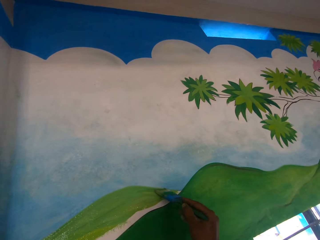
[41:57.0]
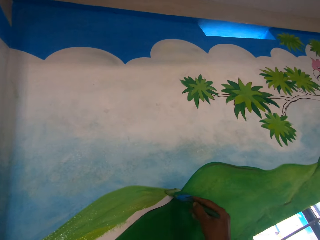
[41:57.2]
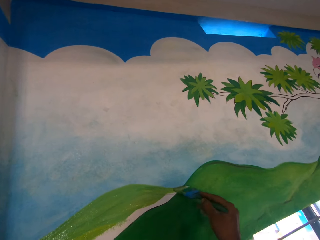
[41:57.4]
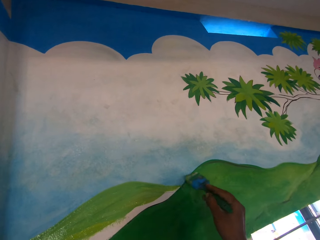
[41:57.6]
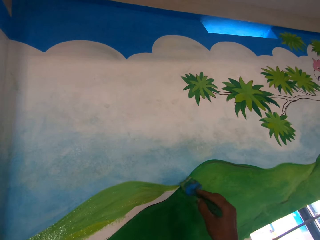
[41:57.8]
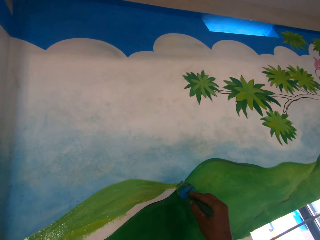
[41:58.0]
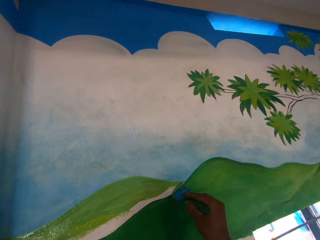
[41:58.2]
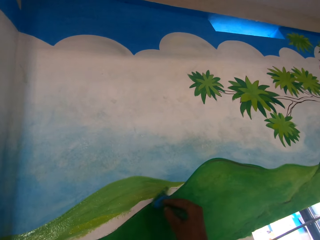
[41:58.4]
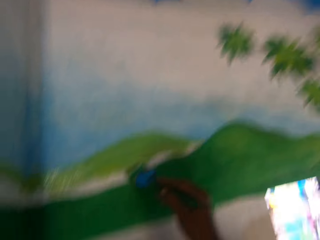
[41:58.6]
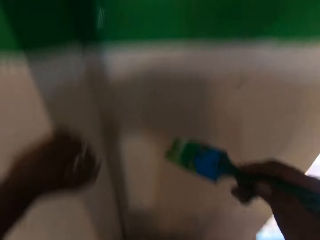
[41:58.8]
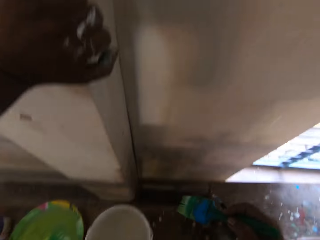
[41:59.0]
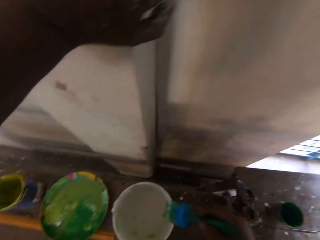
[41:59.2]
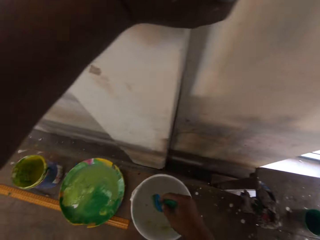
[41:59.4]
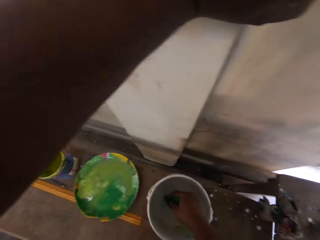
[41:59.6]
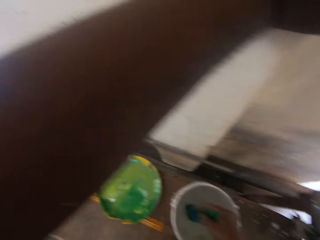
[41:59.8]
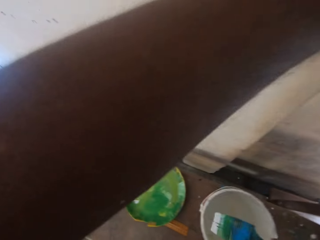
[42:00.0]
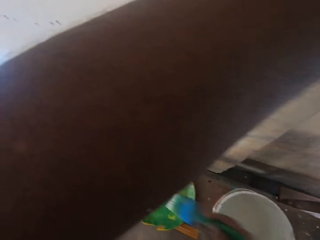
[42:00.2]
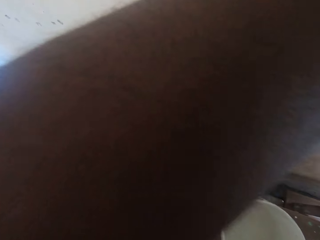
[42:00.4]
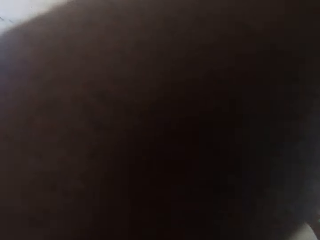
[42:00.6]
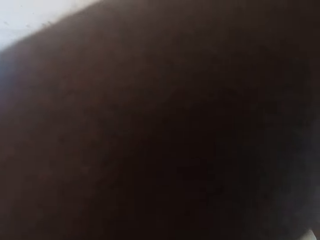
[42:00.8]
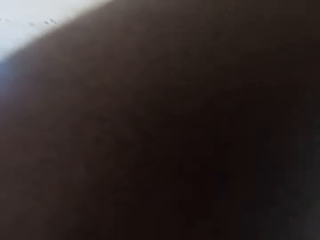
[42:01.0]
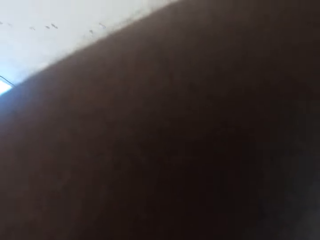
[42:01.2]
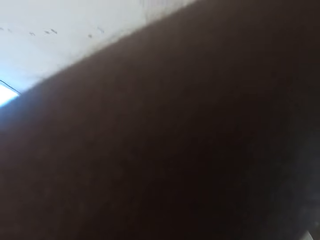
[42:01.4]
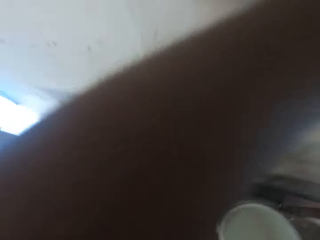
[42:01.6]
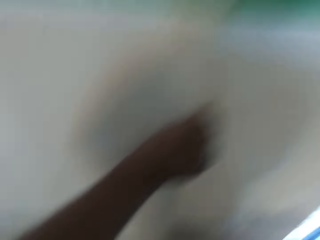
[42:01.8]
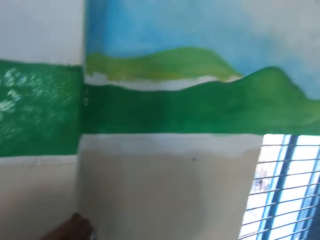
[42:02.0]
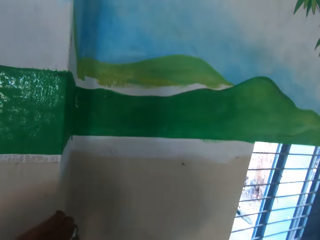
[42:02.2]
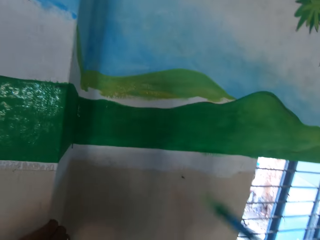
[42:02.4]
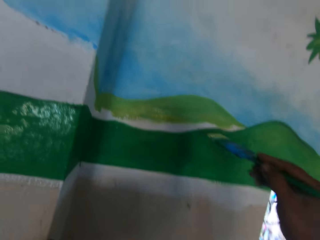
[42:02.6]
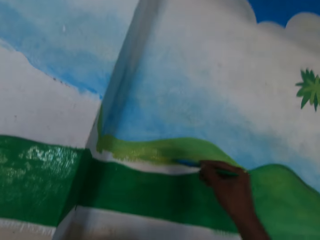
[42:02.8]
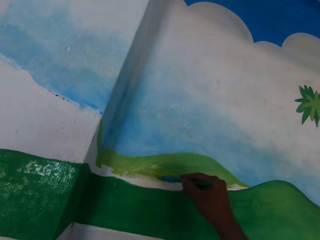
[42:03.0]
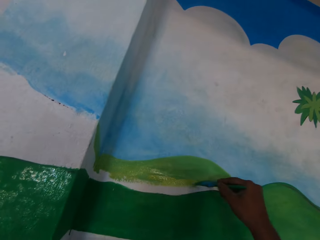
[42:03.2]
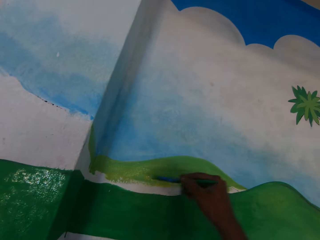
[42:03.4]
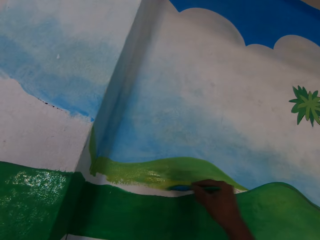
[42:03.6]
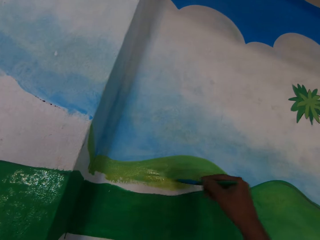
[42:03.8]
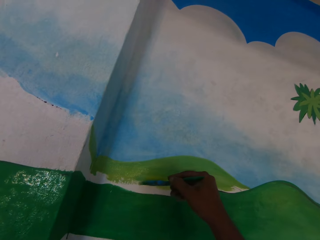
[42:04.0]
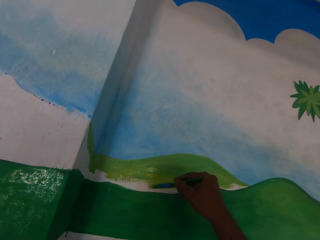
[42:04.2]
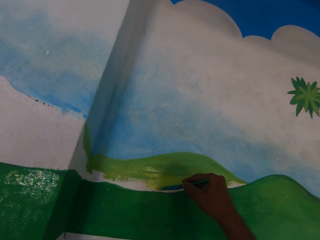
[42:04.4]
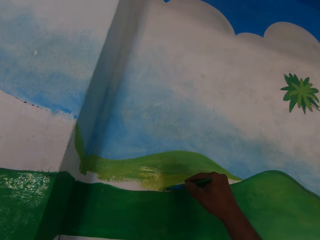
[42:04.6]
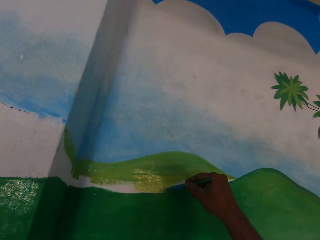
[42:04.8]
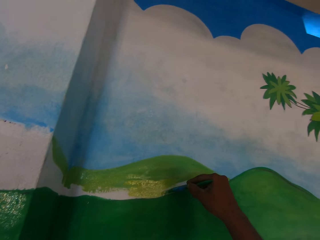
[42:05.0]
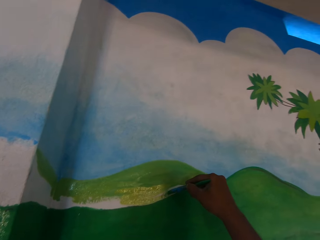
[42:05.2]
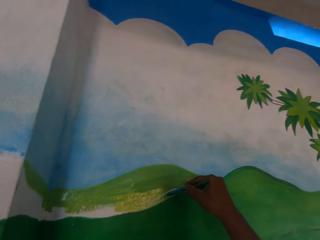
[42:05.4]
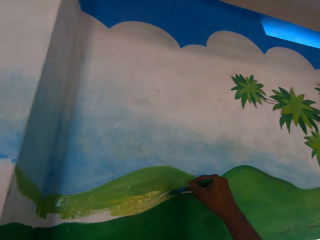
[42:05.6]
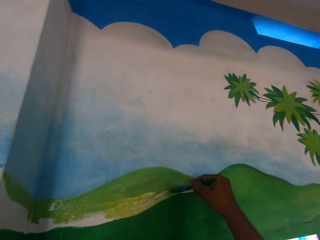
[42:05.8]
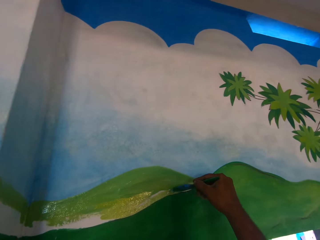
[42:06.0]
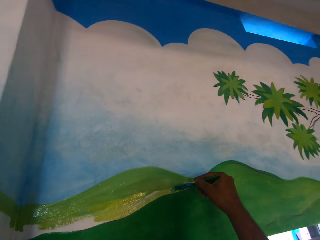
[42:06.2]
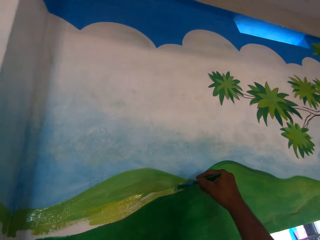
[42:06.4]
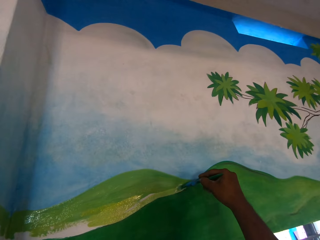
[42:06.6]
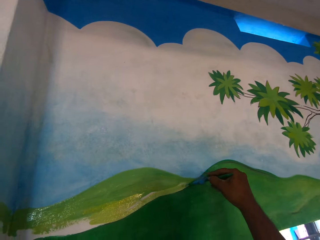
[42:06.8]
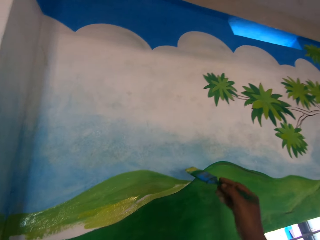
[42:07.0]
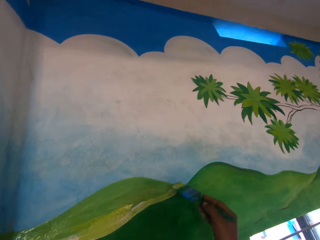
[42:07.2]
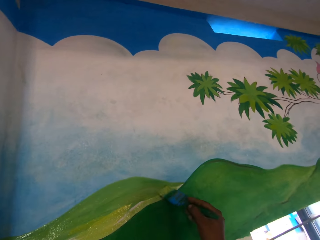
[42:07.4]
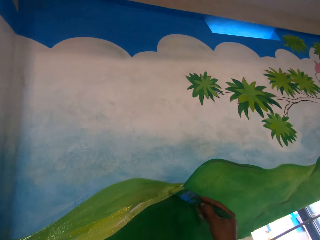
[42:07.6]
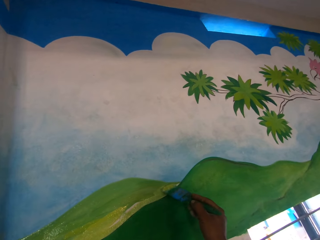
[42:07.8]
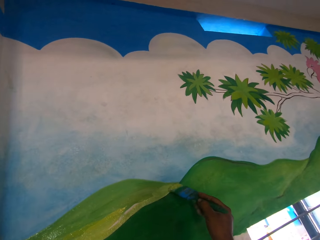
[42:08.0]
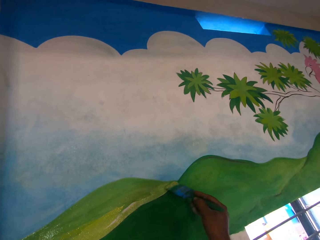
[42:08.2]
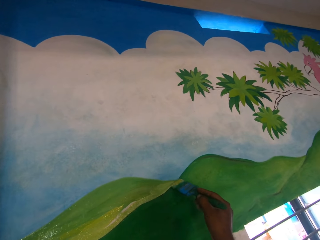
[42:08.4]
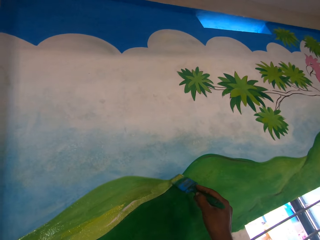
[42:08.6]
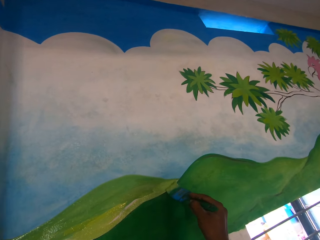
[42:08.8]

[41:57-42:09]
The camera wearer dips the paintbrush into the white paint in the paint container with his right hand. He dips the paintbrush into the green paint with his right hand. He paints the wall with the paintbrush in his right hand.

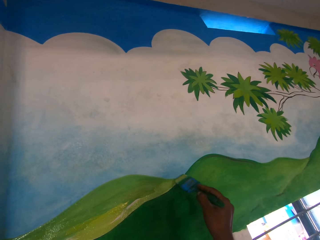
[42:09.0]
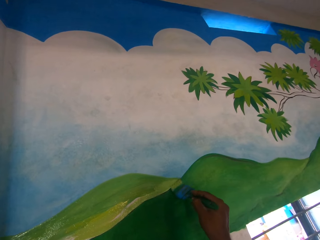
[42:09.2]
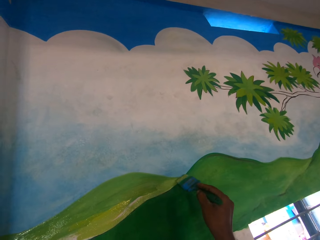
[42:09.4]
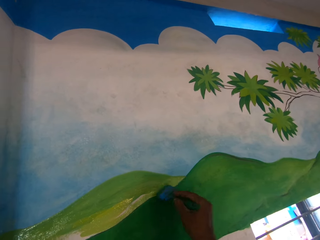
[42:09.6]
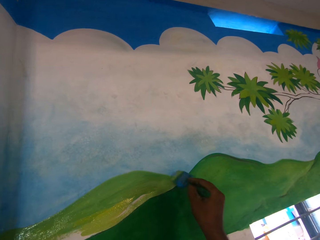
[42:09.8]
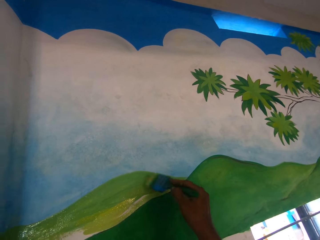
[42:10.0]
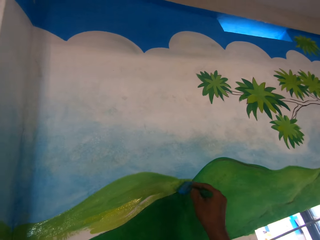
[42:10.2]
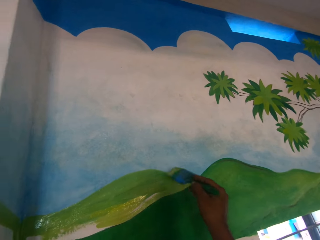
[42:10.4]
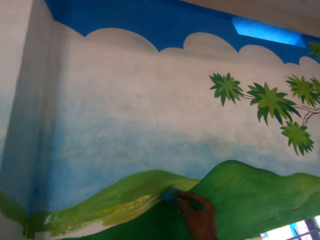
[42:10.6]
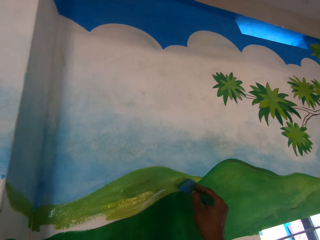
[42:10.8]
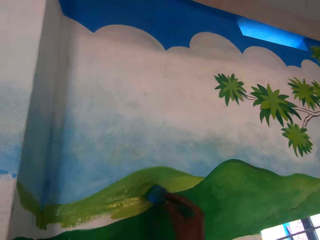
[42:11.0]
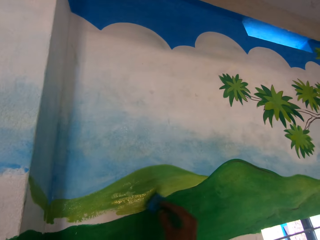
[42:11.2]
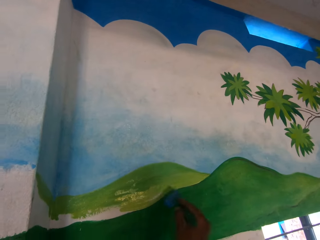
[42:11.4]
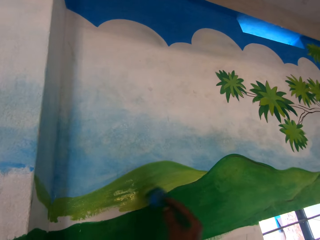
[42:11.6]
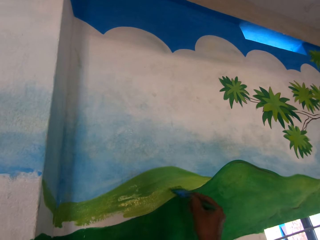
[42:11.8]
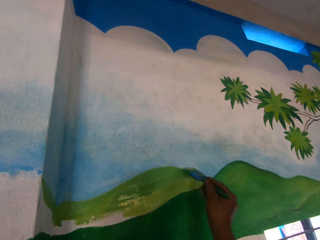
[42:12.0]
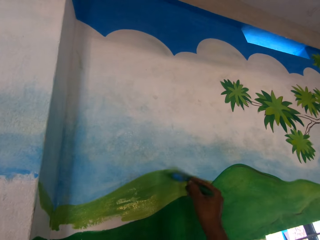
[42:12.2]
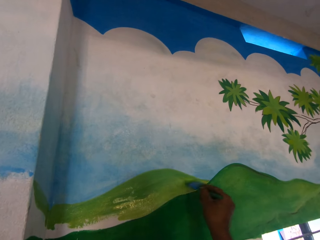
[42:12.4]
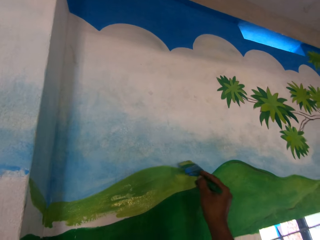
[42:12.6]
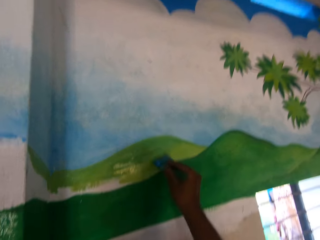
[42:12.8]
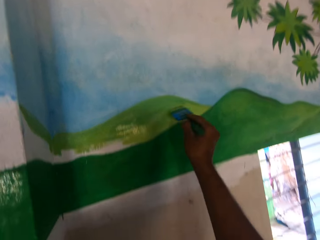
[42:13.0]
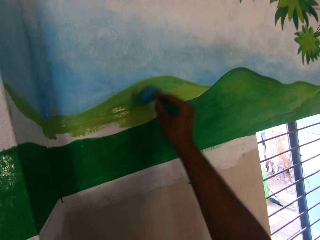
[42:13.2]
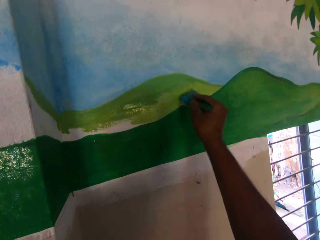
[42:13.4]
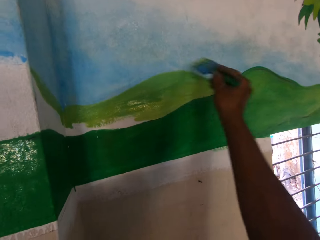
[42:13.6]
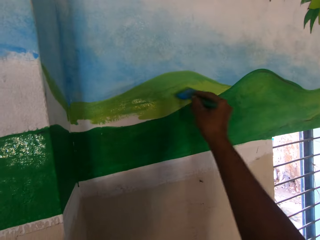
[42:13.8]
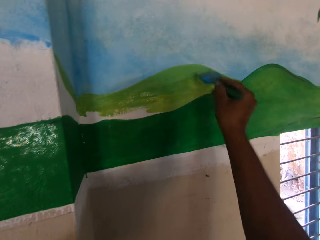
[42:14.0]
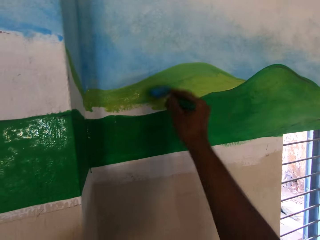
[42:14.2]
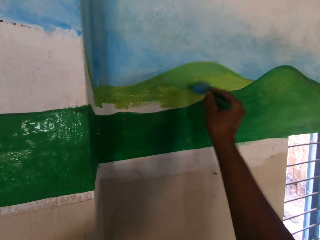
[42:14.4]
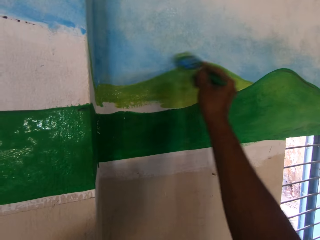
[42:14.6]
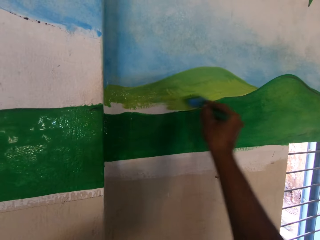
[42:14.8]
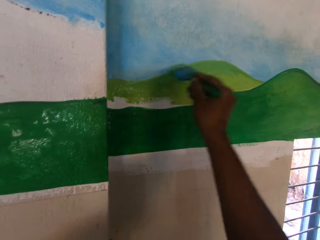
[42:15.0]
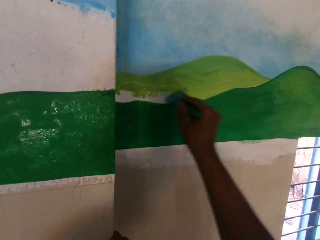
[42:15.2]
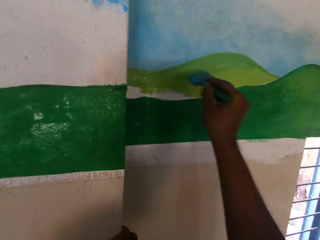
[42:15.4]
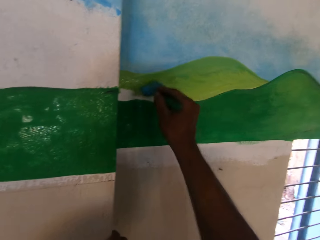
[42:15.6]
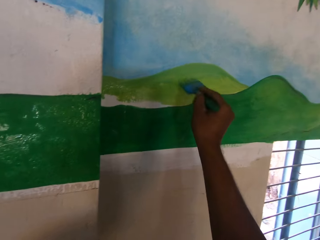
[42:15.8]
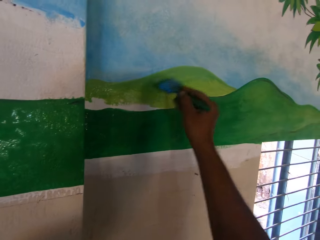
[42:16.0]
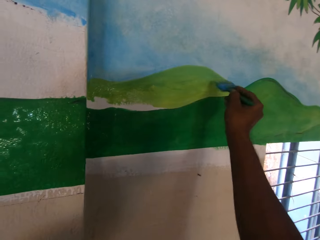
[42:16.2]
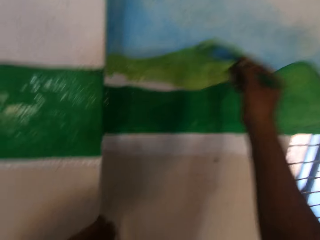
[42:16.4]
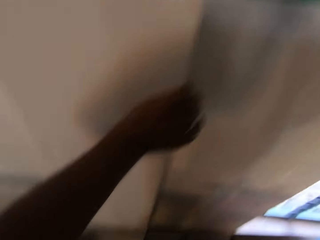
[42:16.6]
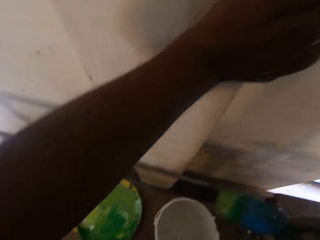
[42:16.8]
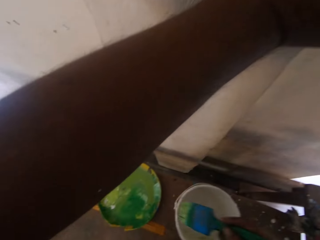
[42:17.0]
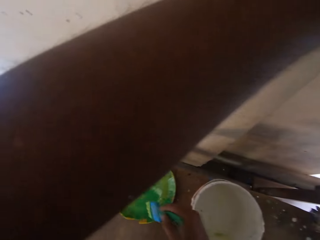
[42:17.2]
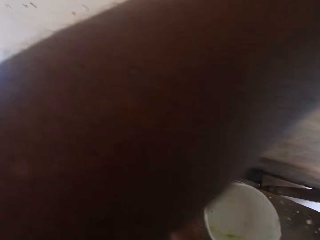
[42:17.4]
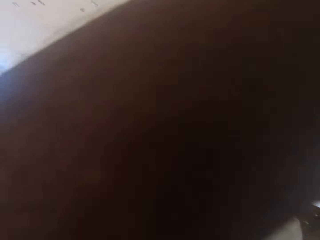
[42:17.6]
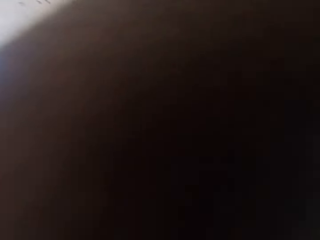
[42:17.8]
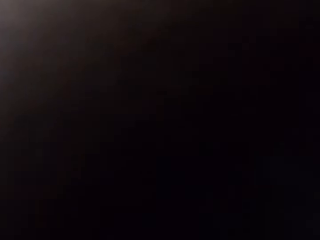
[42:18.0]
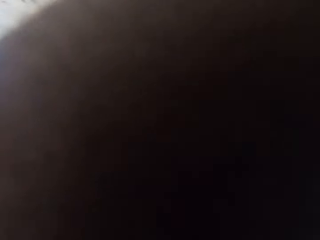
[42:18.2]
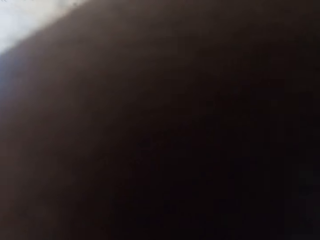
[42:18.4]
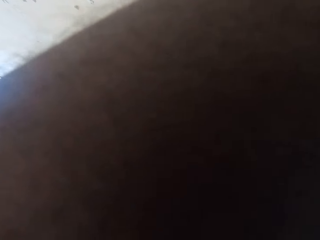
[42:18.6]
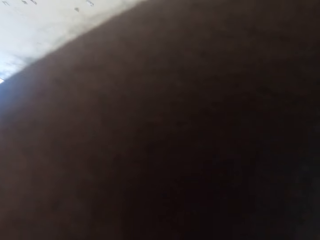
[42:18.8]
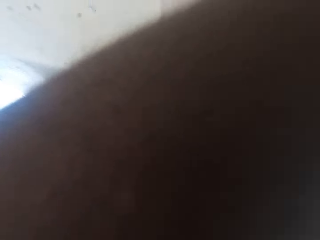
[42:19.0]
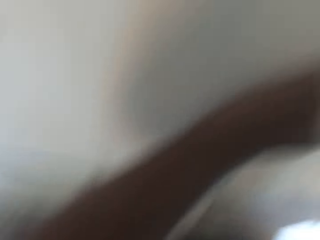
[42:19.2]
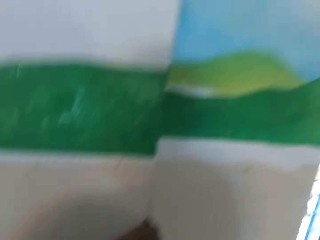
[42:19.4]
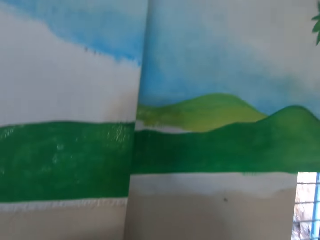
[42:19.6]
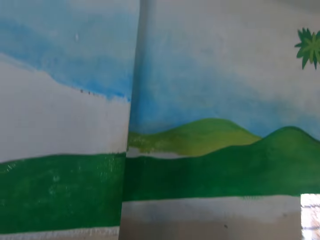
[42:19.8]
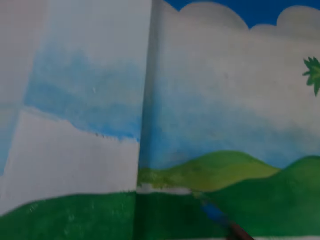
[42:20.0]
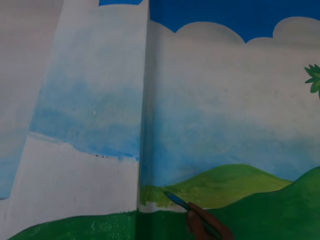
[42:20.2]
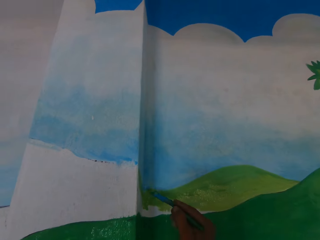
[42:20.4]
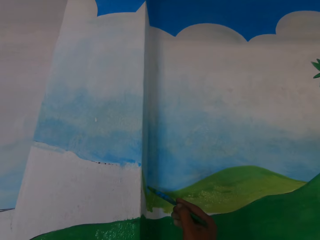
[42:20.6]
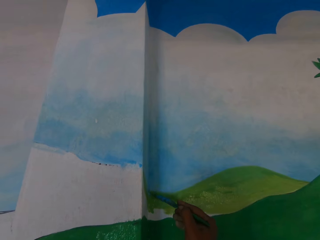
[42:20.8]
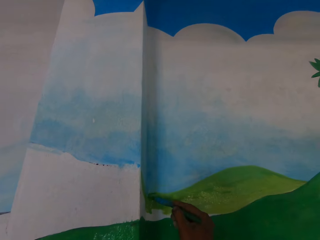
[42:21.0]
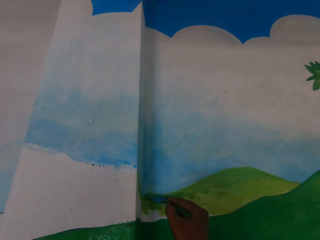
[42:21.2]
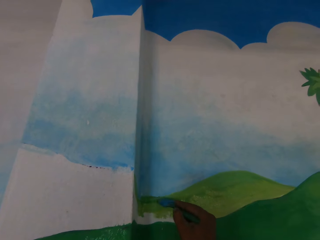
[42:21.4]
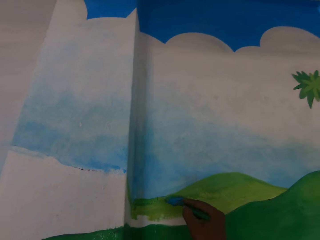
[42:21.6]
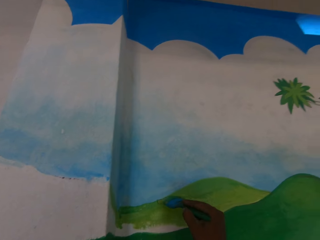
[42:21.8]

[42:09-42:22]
The camera wearer dips the paintbrush into the green paint on the painting plate with his right hand. He paints the wall with the paintbrush in his right hand.
